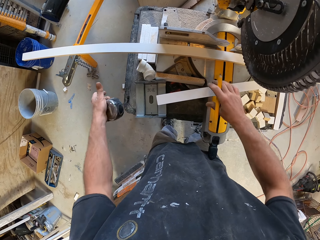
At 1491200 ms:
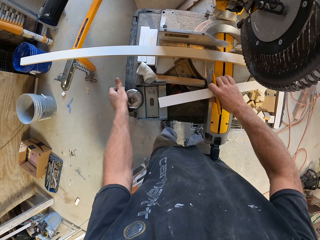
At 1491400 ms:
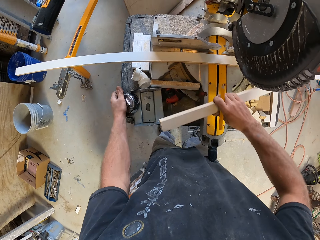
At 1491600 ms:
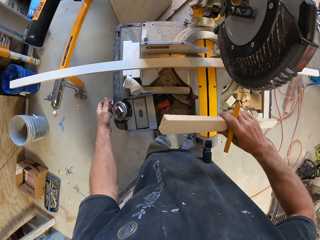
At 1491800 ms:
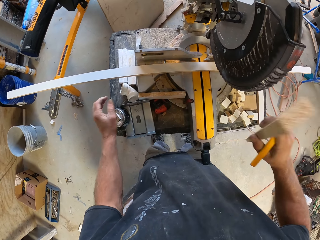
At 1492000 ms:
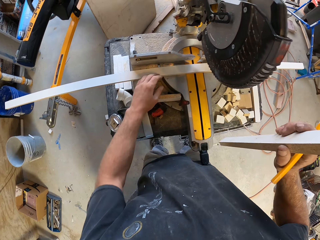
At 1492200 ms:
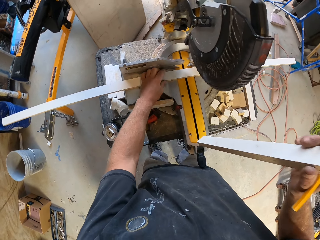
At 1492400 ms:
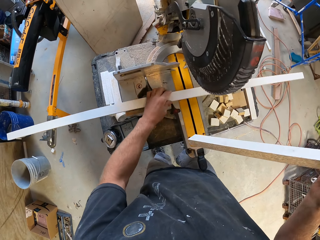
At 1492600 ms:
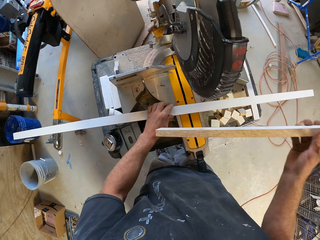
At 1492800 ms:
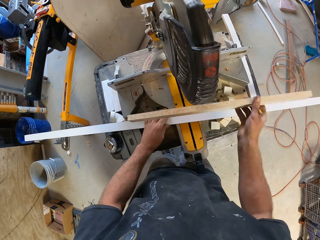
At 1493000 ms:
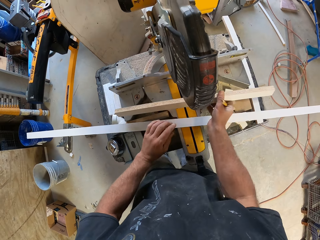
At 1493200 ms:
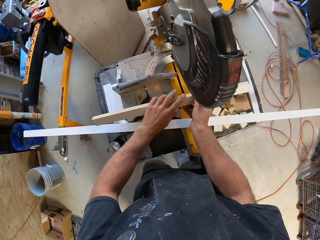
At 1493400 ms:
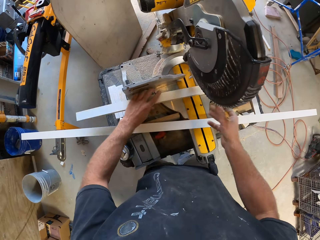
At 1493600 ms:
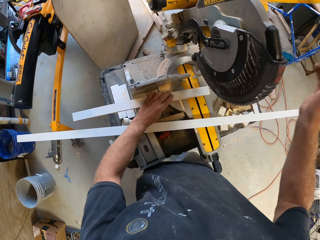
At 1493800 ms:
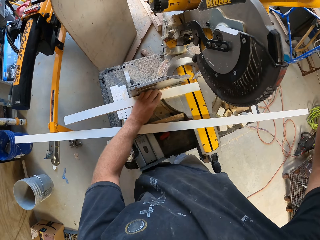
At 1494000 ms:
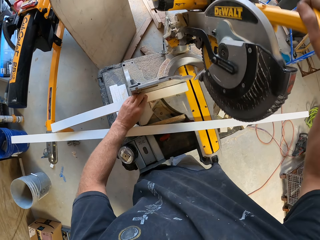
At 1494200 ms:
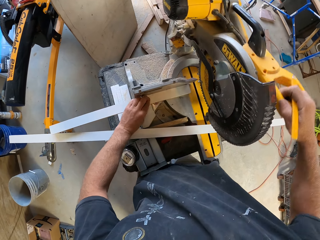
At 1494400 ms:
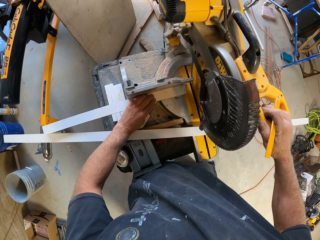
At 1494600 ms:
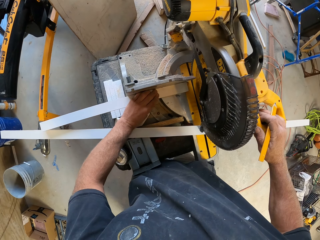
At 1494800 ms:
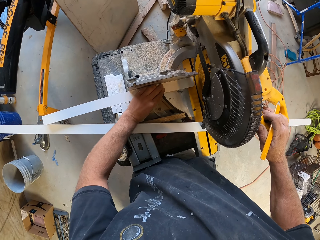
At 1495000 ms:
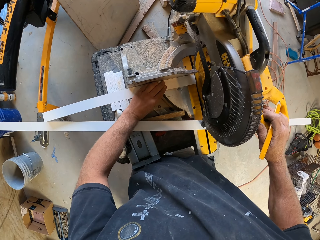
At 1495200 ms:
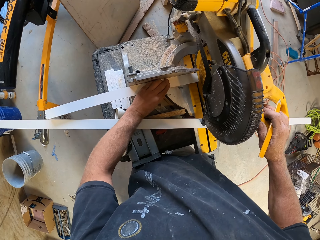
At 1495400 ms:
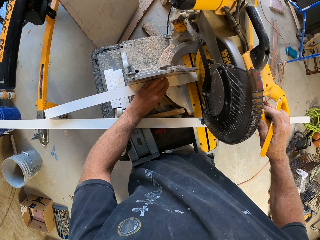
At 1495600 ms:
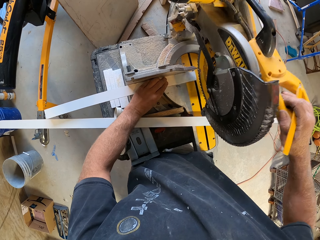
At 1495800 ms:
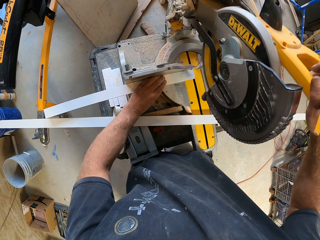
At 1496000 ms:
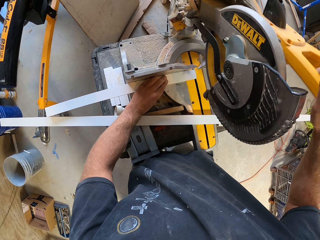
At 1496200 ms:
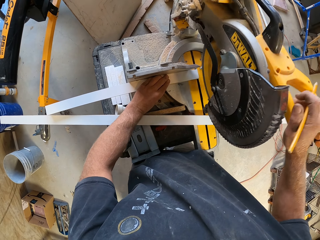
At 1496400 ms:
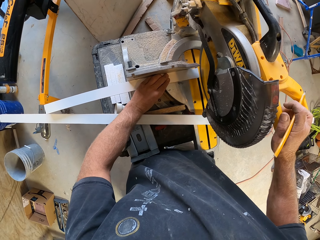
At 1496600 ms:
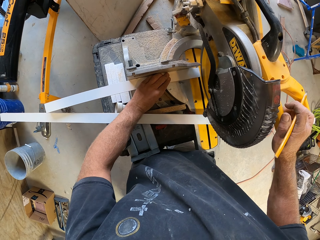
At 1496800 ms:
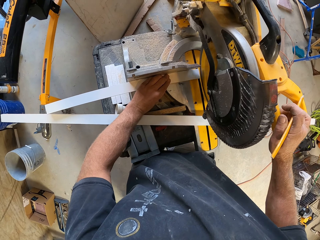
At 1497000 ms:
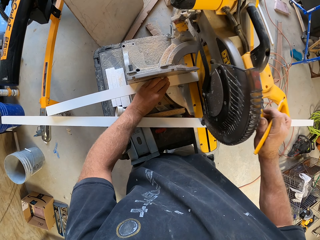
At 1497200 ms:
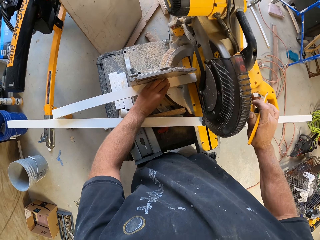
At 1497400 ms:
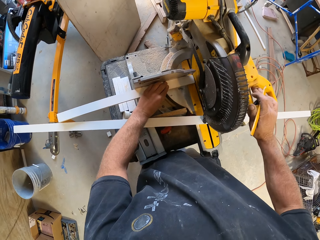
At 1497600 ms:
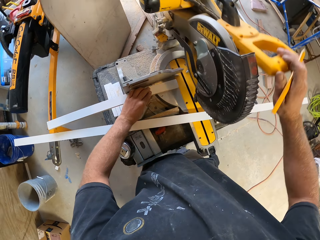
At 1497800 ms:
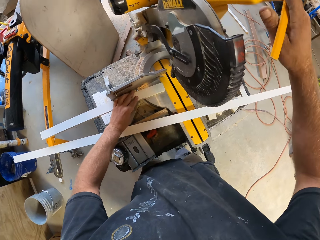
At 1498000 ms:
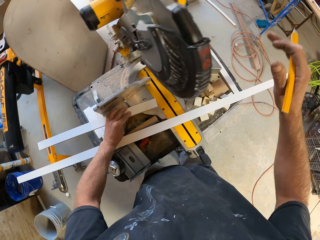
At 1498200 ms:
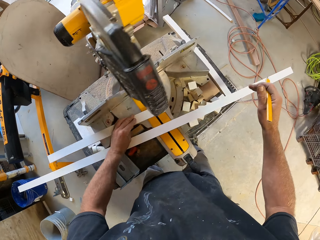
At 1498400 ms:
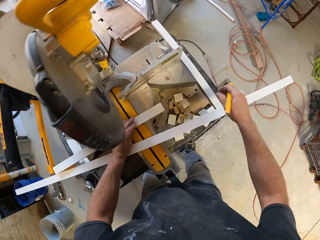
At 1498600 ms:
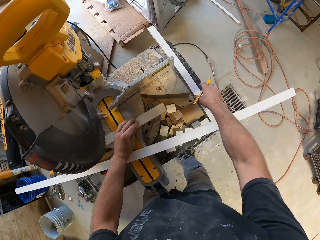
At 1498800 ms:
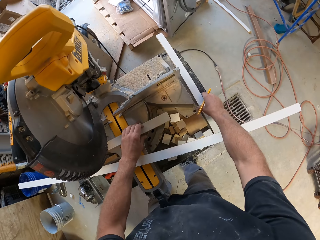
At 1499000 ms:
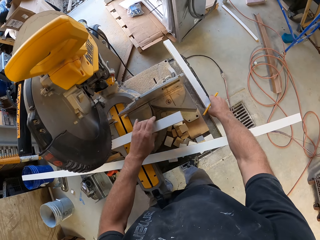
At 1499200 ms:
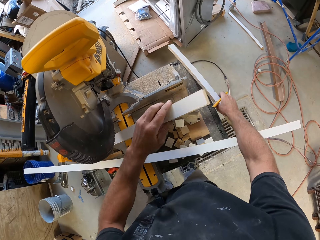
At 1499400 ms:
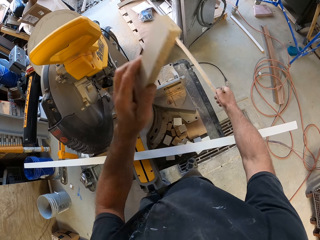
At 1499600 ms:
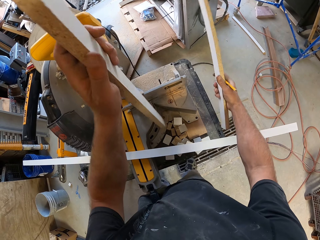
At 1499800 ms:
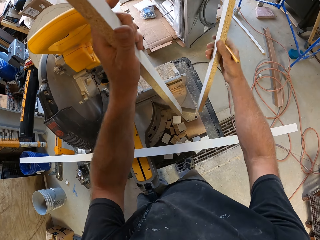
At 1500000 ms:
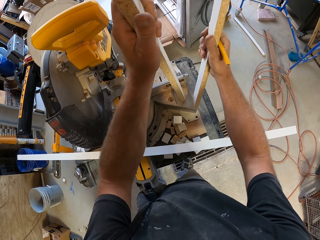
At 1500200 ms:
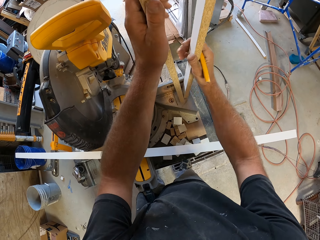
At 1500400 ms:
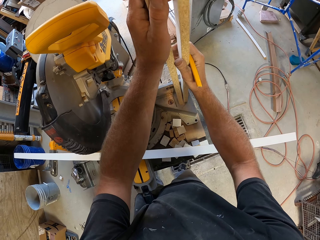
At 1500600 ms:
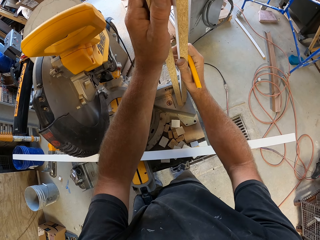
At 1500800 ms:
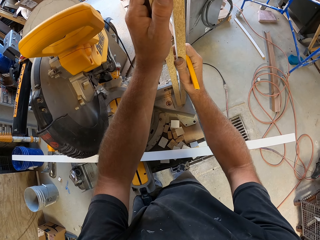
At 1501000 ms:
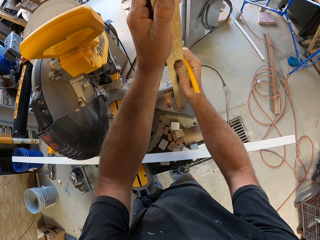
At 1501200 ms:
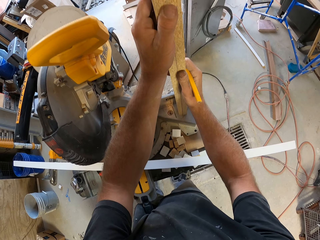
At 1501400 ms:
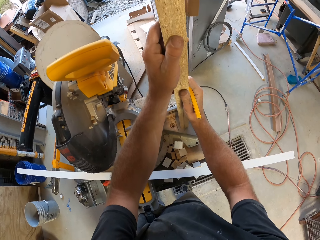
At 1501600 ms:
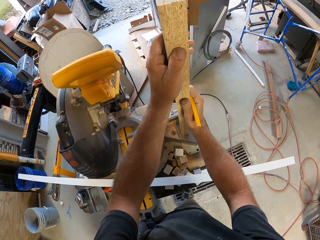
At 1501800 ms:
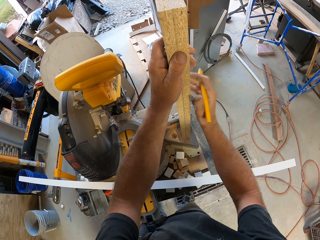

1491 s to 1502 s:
The camera wearer picks up the piece of wood and drops the tape measure. They move the piece of wood. They place the piece of wood on the dewalt wood cutter machine. They operate the dewalt wood cutter. They cut the piece of wood with the wood cutter machine. They pick up pieces of wood and align the pieces of wood.

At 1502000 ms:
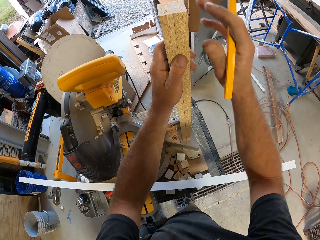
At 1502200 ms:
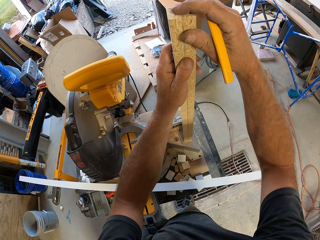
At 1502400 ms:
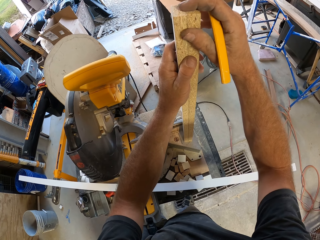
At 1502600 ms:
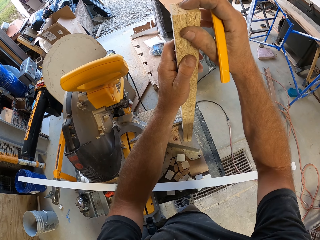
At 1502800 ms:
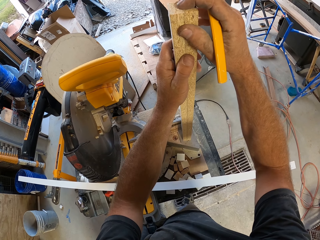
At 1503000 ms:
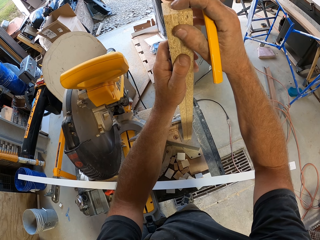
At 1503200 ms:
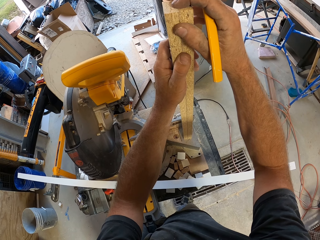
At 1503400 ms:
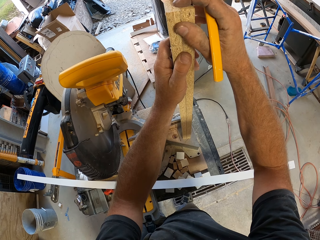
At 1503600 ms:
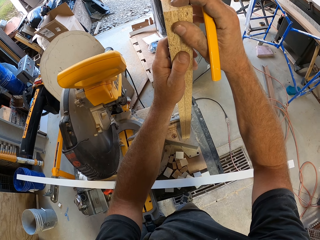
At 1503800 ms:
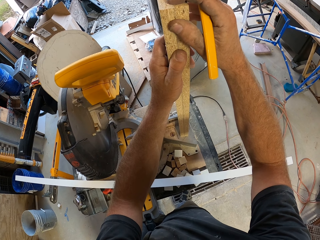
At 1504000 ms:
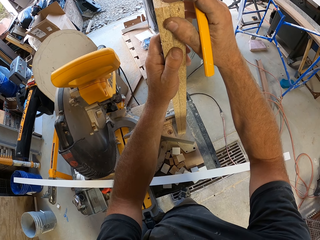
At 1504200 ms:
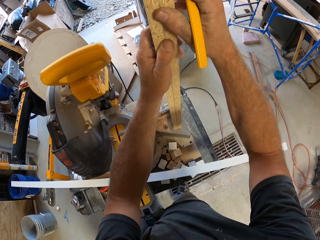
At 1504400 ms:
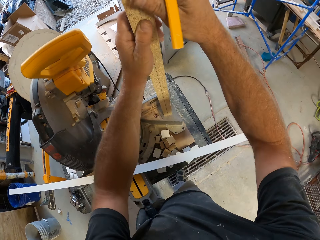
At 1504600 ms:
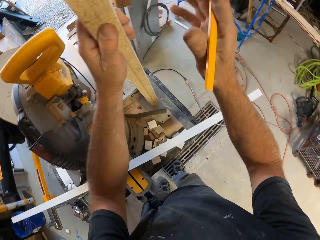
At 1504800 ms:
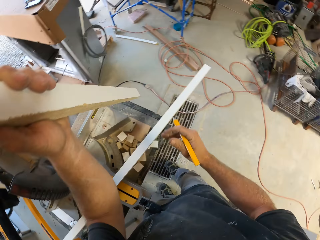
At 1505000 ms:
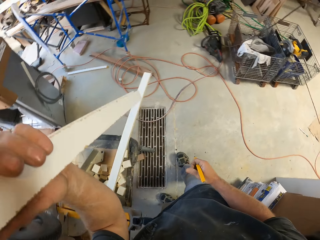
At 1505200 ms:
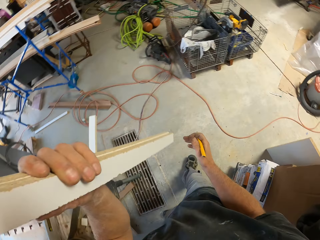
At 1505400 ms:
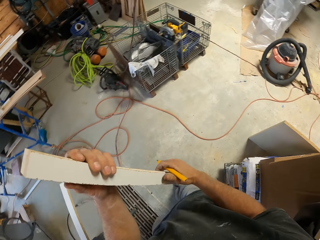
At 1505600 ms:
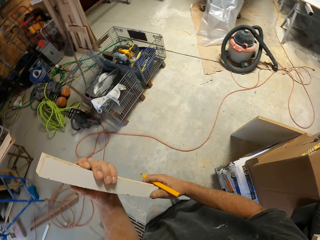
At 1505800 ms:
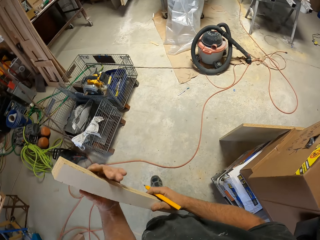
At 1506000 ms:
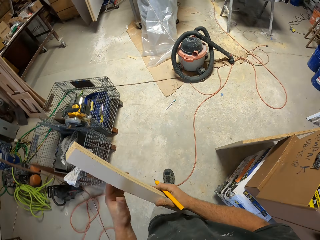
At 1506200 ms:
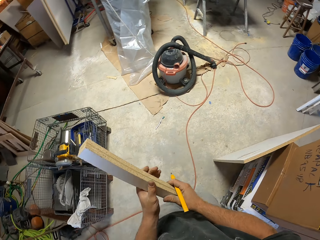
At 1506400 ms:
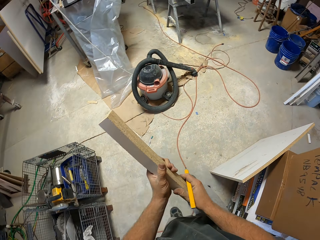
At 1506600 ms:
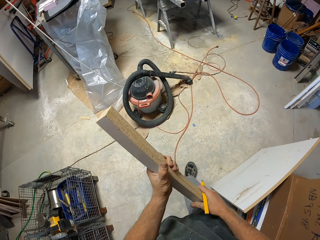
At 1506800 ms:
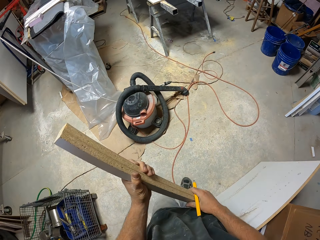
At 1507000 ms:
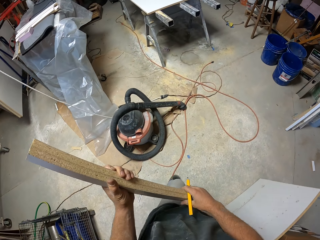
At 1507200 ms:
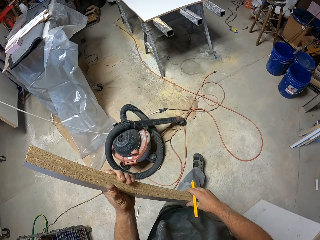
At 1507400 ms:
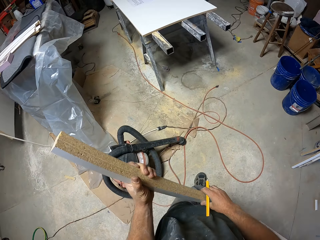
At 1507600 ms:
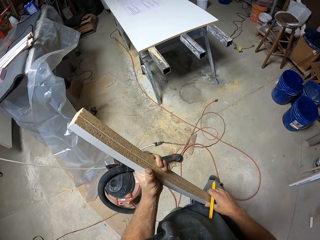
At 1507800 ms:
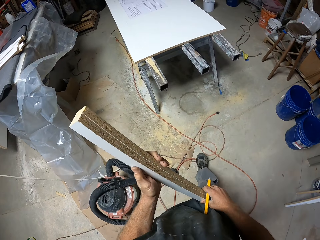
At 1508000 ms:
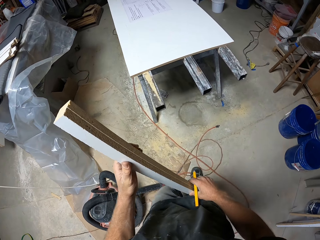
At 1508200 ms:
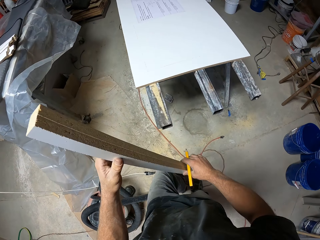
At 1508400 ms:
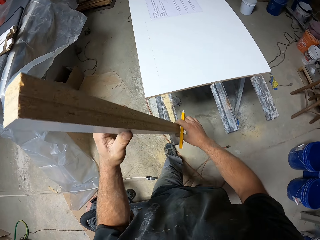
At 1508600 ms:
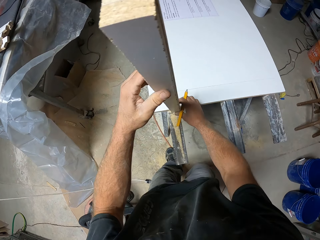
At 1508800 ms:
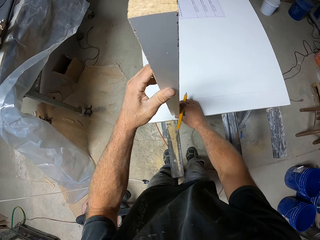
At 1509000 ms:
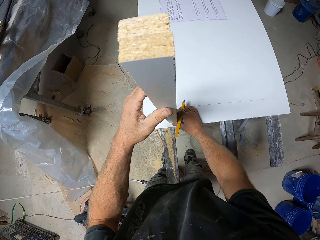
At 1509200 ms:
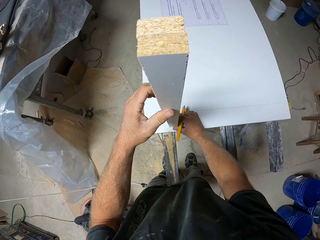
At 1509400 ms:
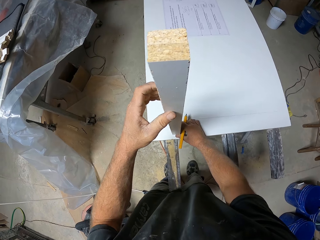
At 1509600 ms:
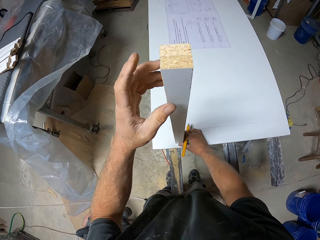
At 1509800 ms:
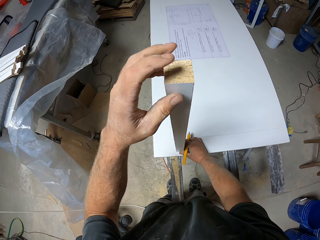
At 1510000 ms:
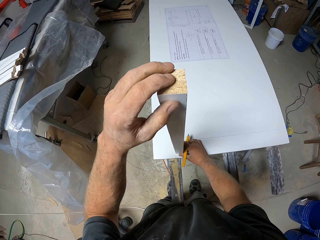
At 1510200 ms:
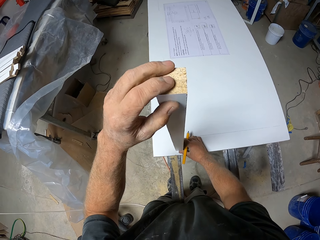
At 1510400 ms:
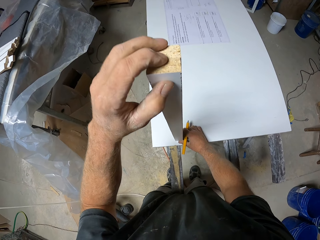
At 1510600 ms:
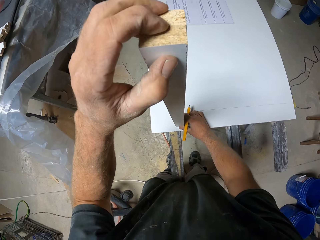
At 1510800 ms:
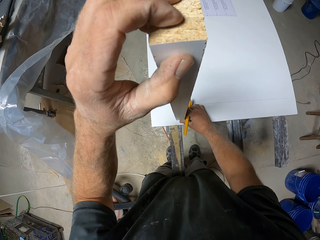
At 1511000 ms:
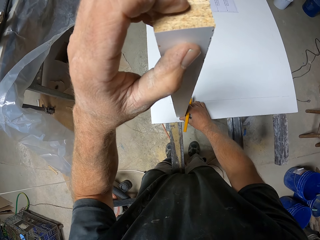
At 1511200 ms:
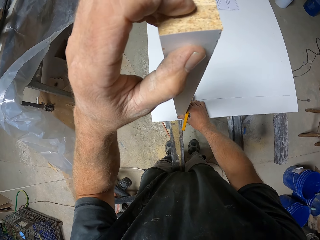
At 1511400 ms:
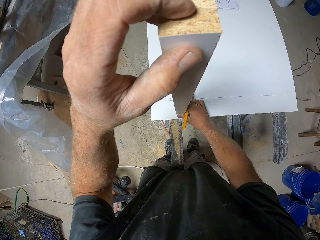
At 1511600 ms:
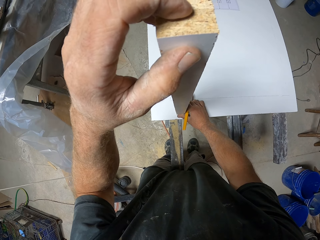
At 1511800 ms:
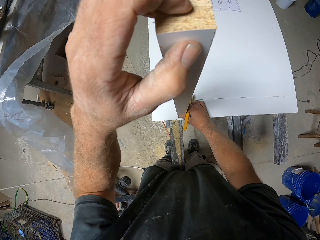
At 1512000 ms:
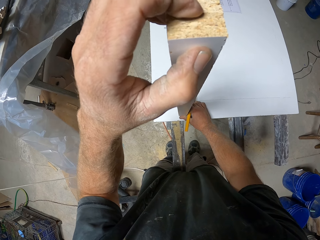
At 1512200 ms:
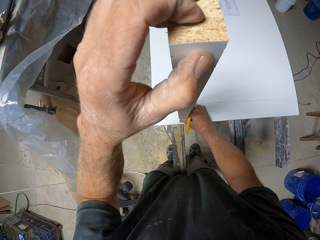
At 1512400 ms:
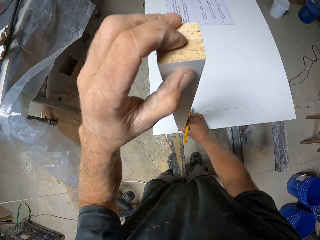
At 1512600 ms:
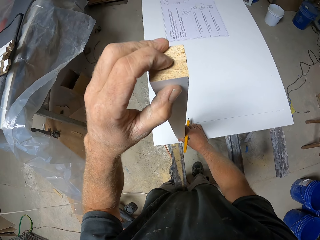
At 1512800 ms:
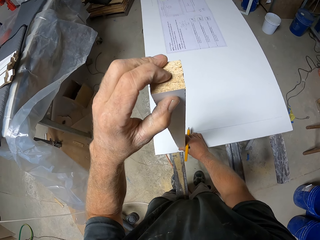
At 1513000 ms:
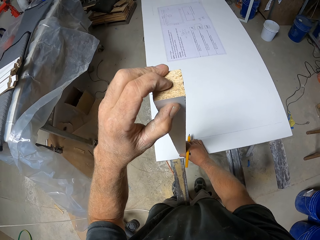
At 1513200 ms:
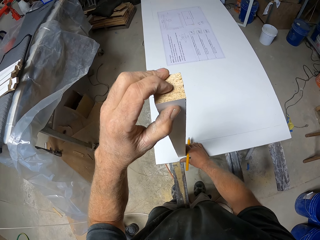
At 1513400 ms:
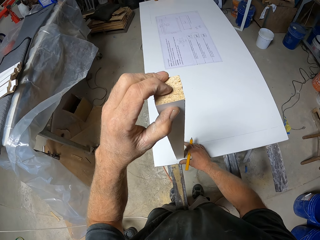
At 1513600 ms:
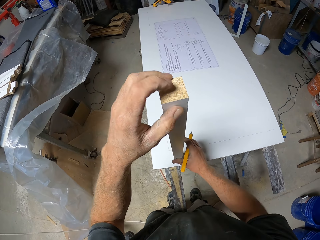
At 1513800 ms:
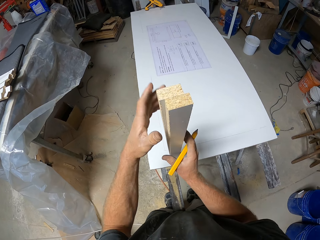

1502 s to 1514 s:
The camera wearer attaches the pieces of wood. They walk across the workshop. They place the pieces of wood on the board. They align the pieces of wood.
